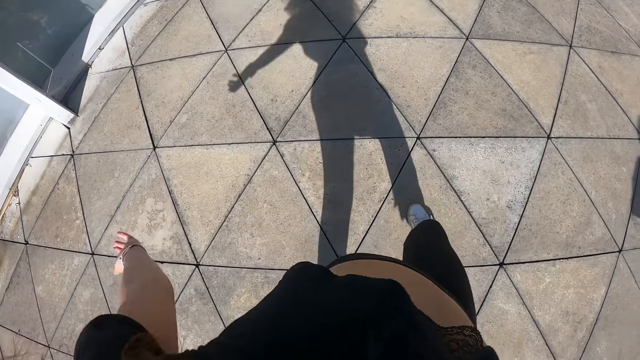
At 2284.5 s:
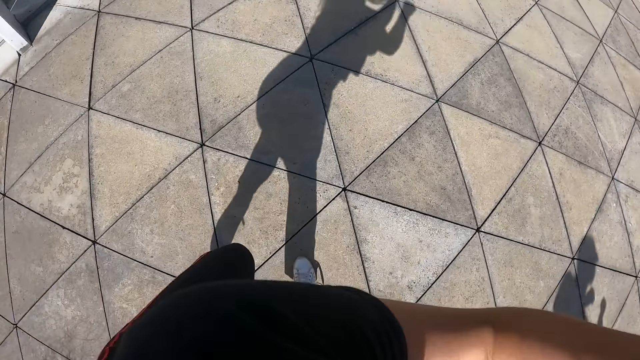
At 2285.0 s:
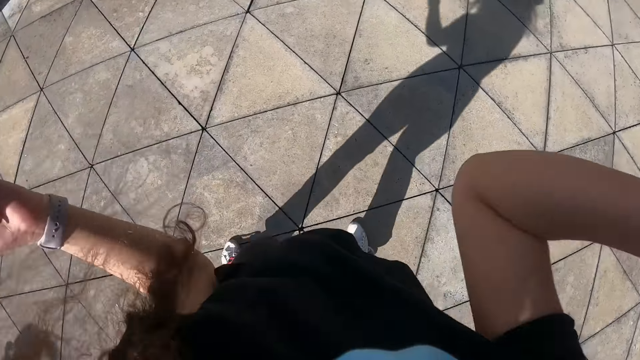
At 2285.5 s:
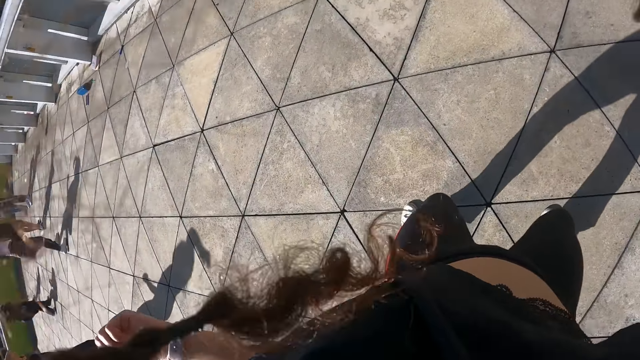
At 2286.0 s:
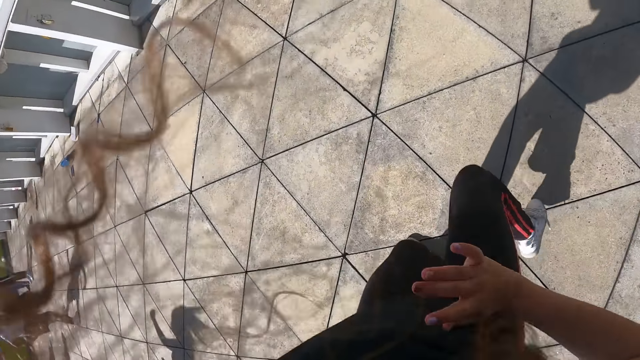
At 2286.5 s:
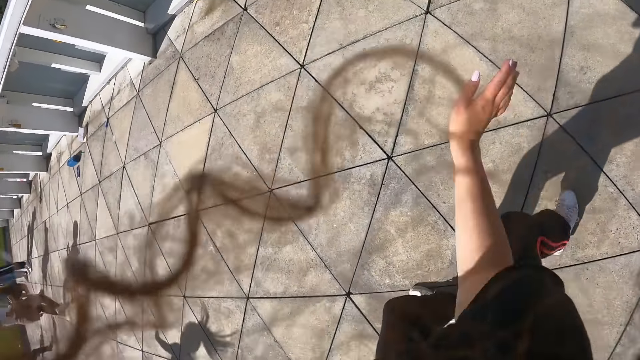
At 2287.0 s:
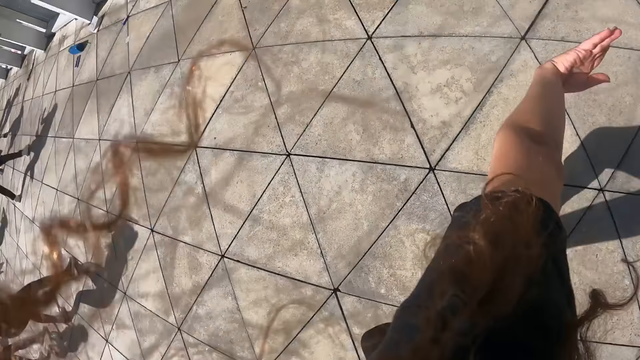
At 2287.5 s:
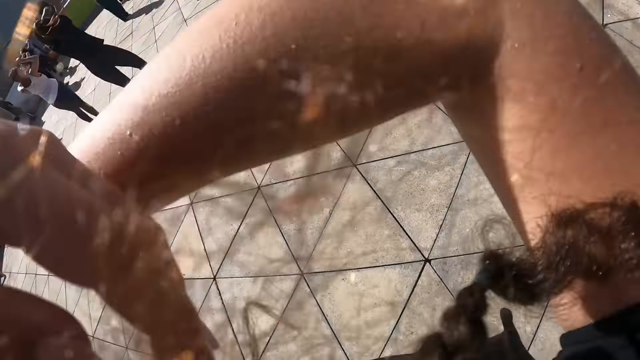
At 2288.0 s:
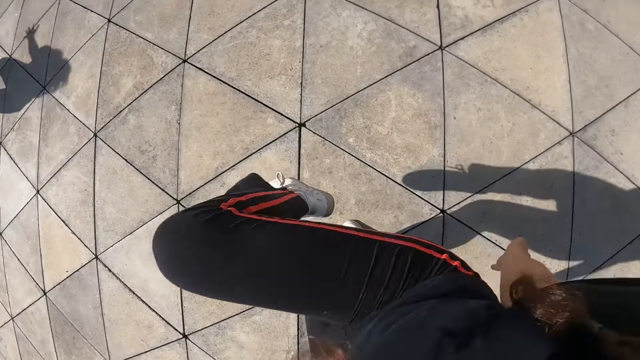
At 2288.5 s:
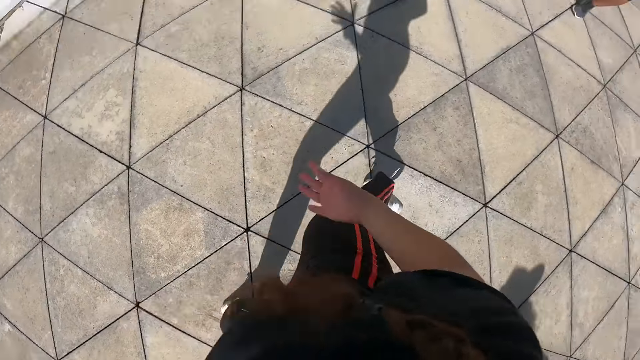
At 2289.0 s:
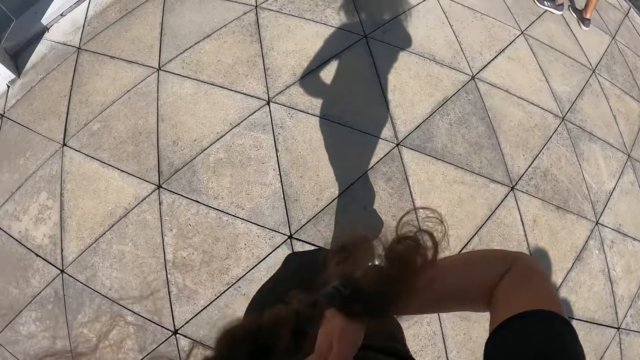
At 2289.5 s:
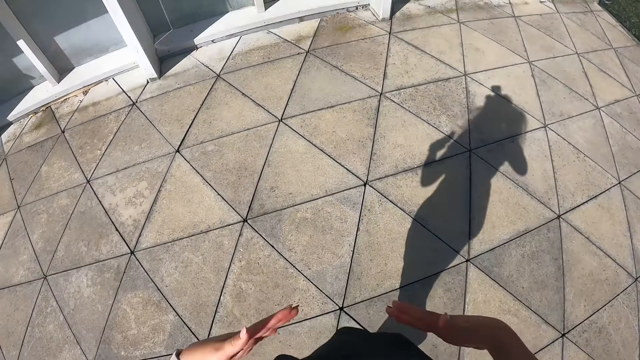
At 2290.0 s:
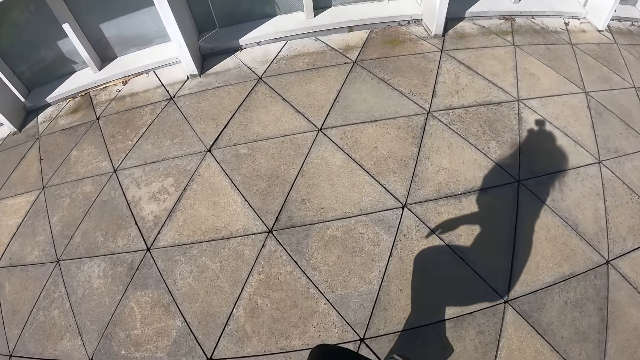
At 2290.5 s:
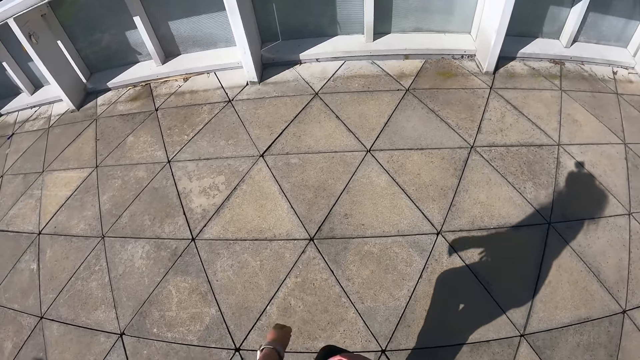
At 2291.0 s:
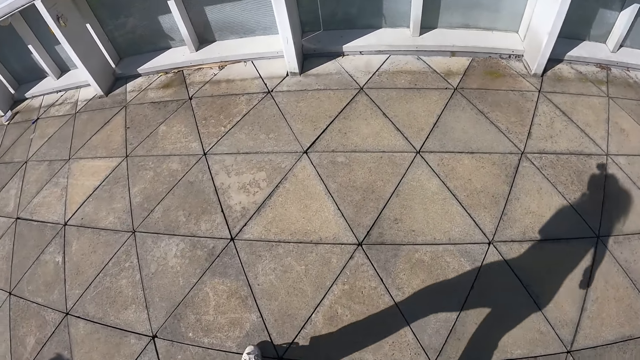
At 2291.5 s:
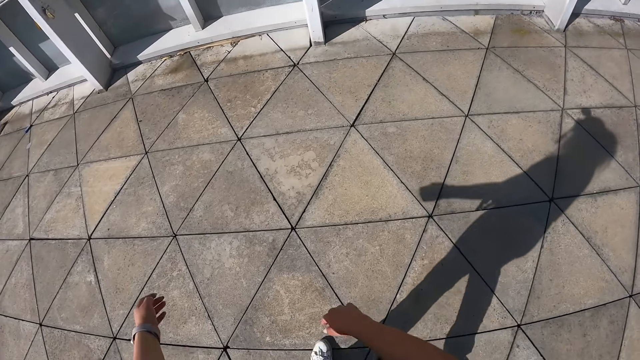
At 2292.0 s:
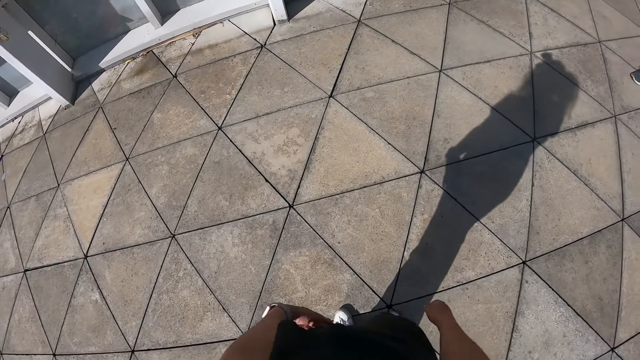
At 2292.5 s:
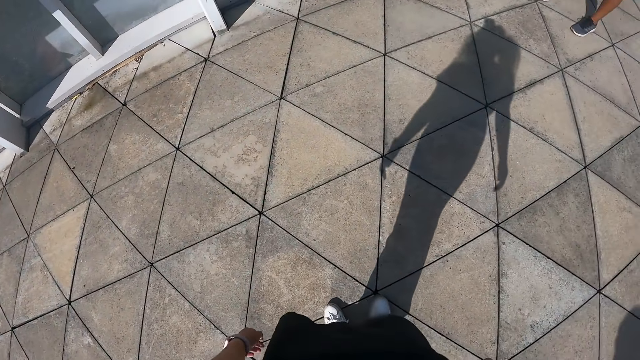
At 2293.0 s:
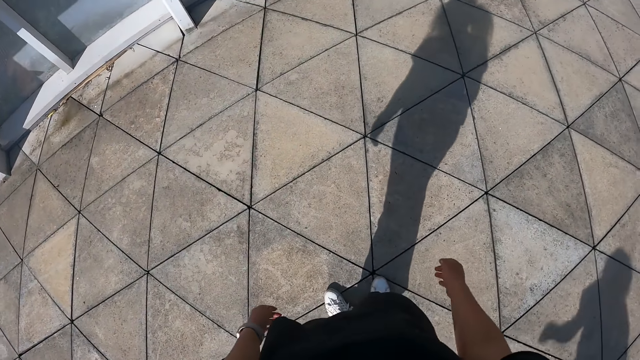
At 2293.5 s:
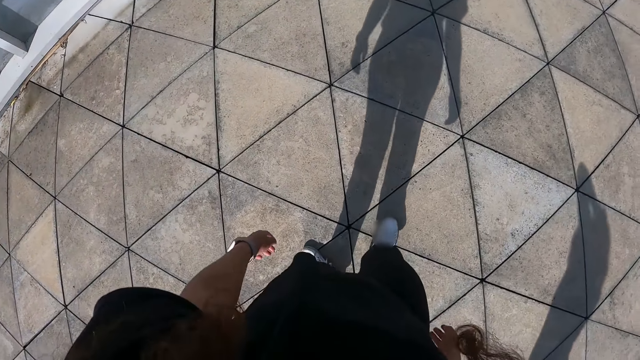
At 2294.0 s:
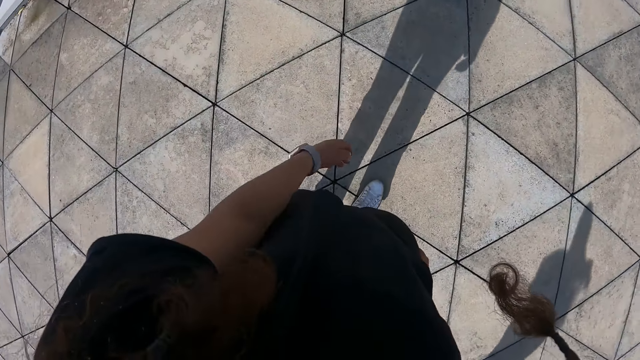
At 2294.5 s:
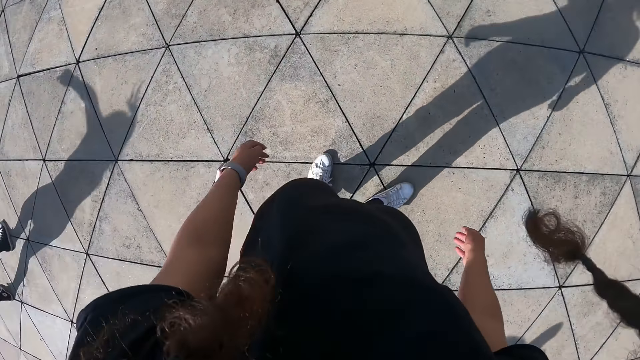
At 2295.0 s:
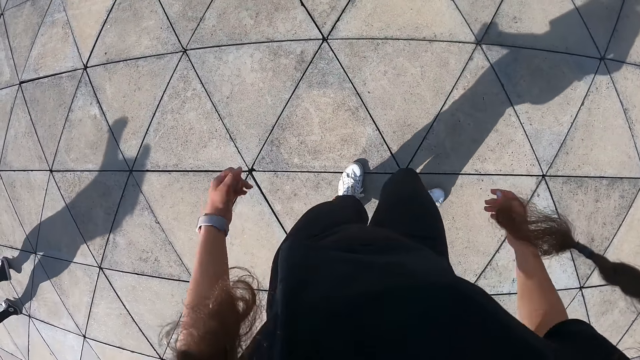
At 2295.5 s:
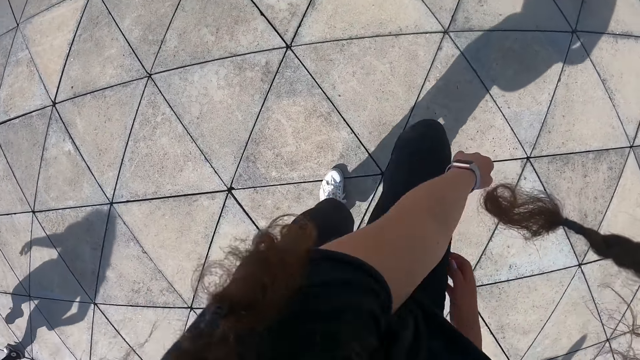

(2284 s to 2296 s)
Several people are doing exercise. The camera wearer is doing exercise.

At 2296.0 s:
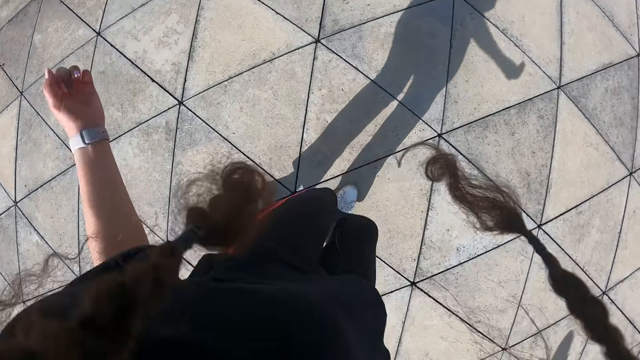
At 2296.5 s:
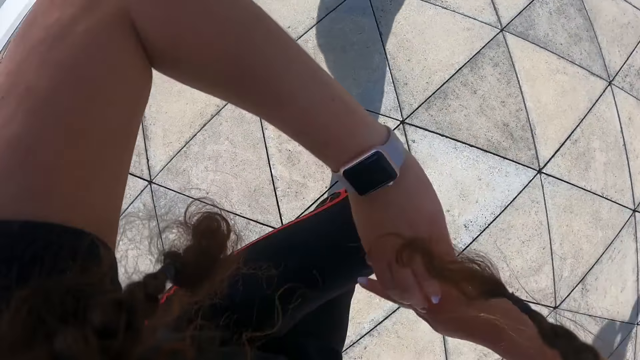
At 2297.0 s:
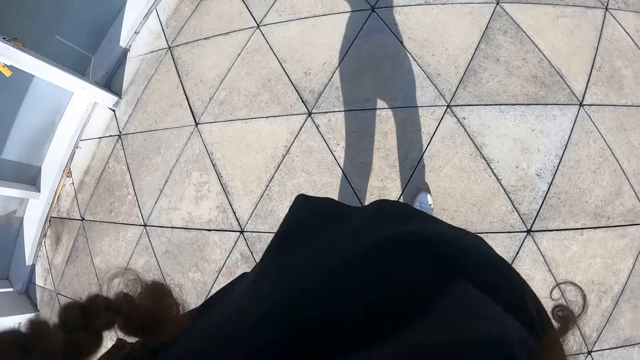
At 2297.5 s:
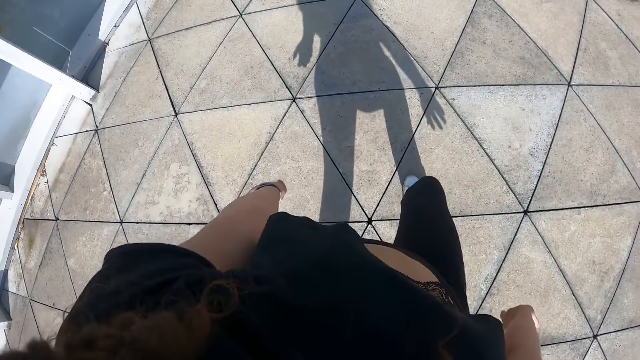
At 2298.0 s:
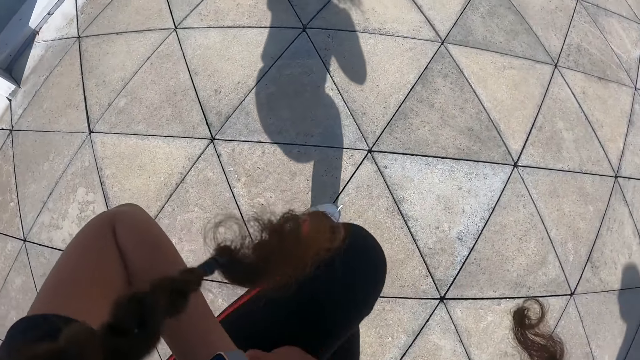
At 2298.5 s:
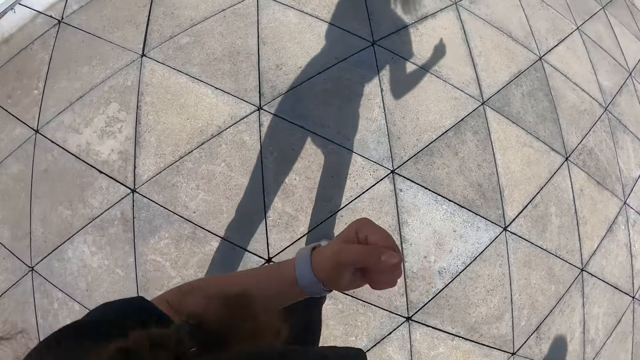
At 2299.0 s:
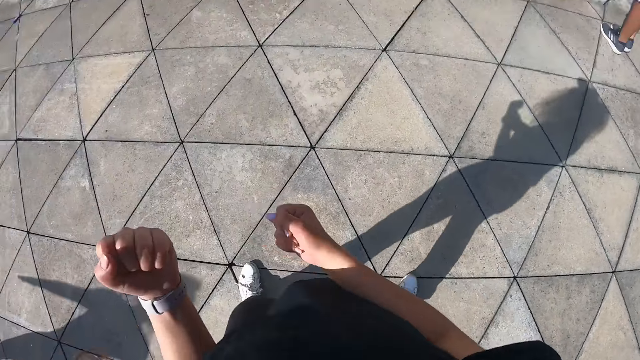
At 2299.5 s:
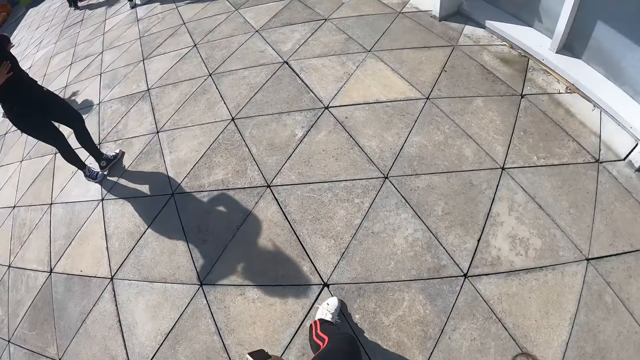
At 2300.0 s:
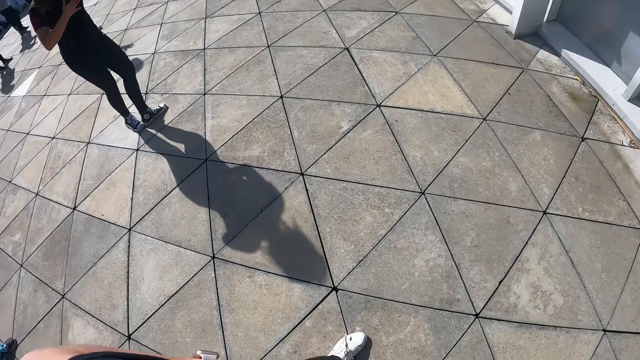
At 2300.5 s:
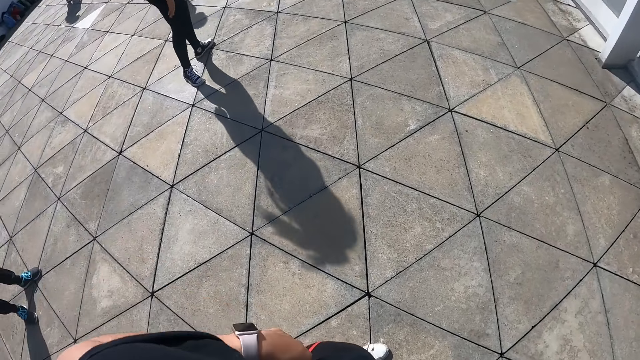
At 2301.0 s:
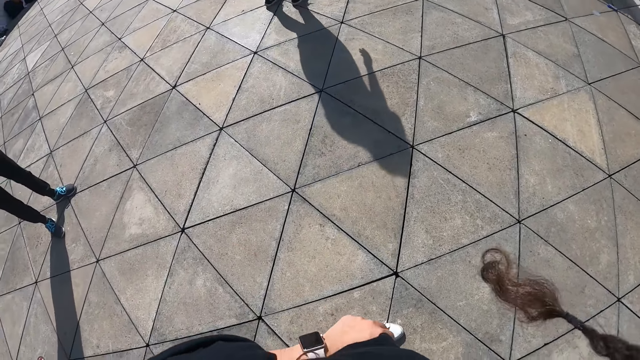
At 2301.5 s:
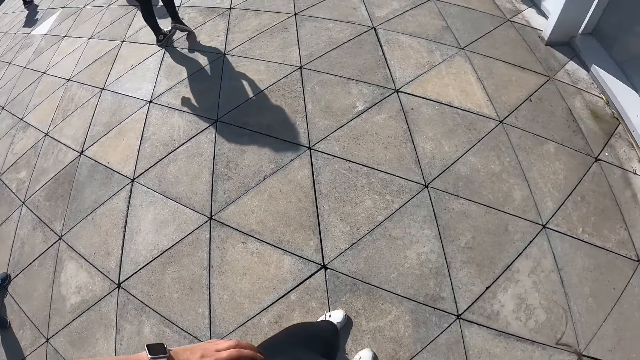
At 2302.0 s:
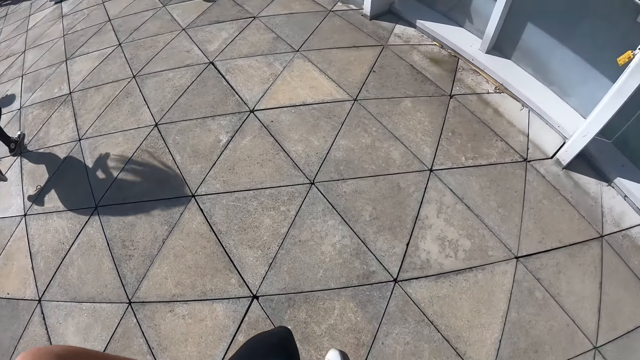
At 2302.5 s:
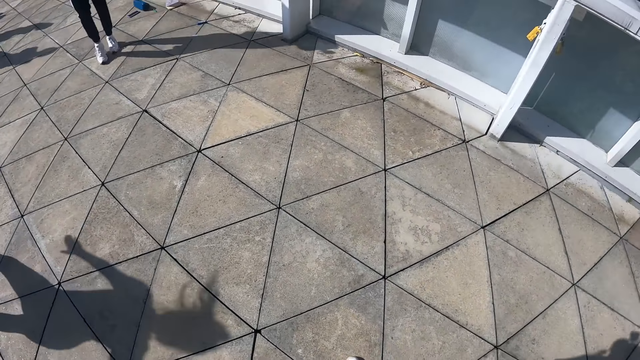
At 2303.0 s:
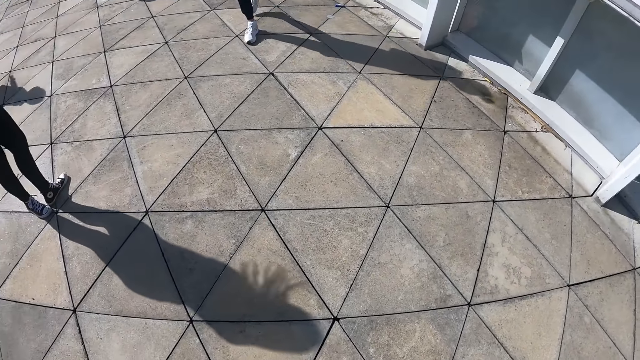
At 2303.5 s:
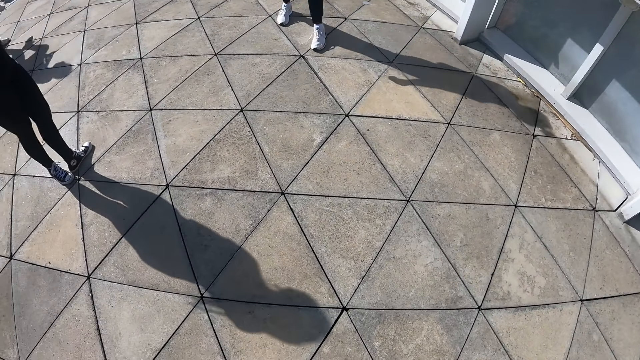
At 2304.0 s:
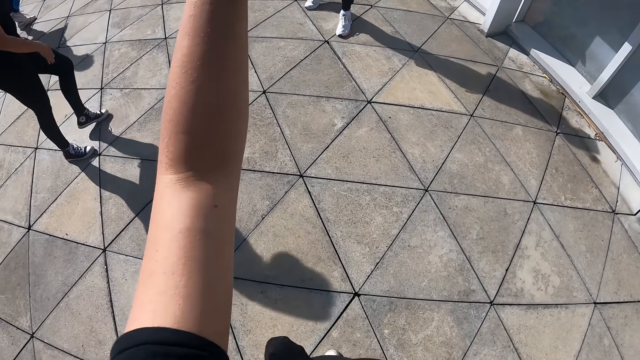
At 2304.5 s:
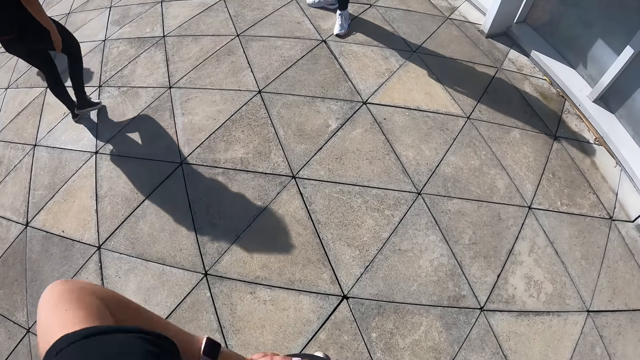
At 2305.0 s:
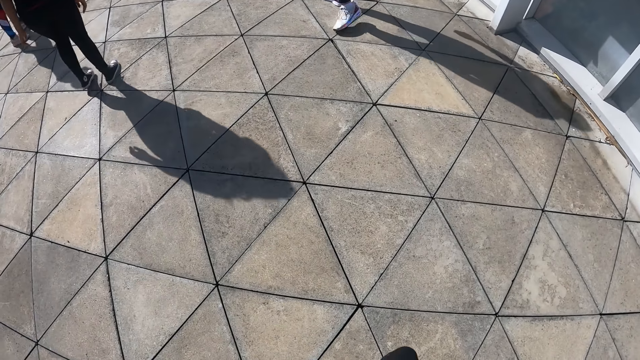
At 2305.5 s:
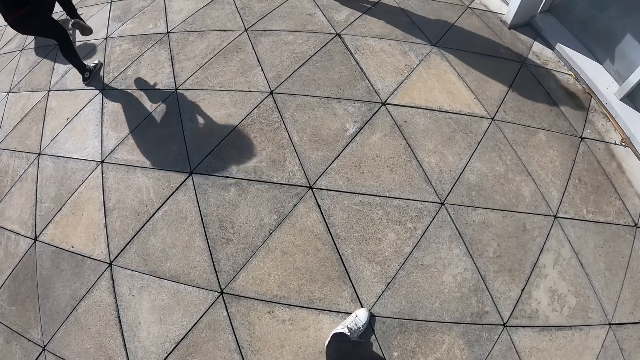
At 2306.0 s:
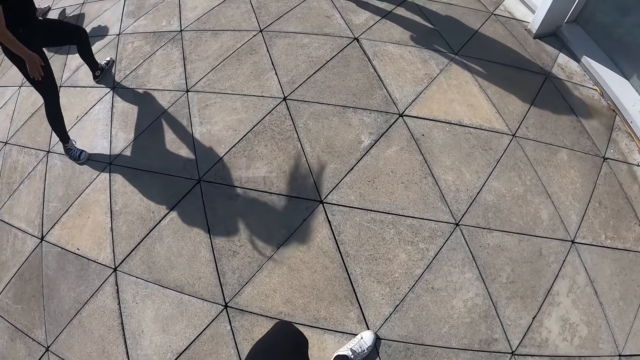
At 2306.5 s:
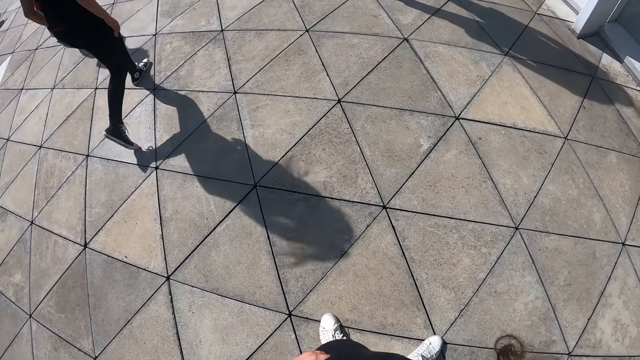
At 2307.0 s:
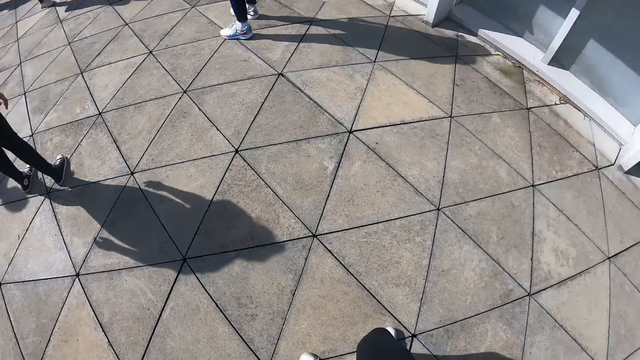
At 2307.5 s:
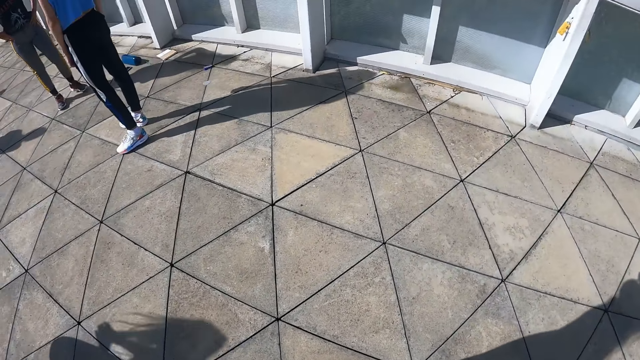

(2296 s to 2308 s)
A person is doing exercise. Another person is walking around. The camera wearer raises her left hand. She moves the hand. She lowers her left hand. The other person and the first person are doing exercise.
